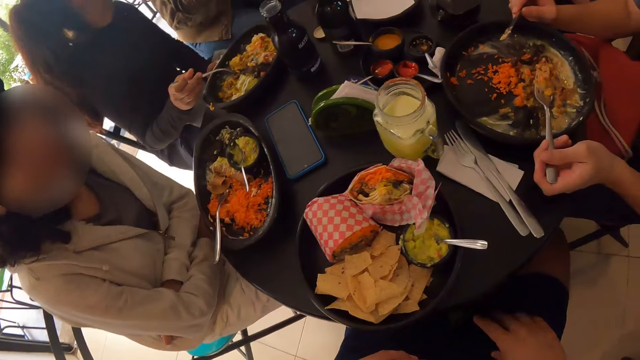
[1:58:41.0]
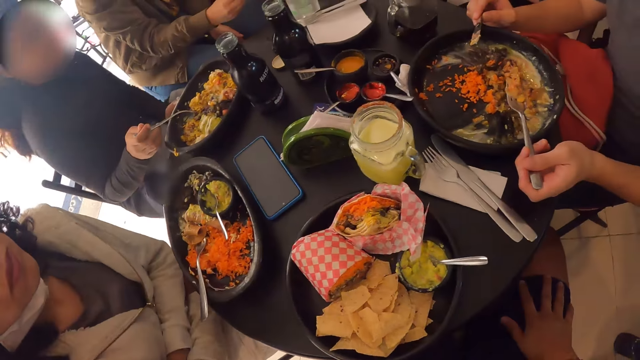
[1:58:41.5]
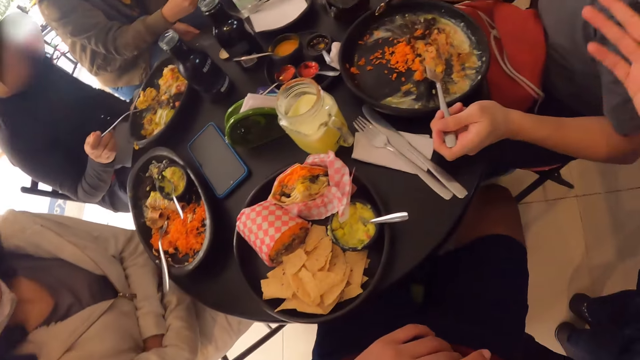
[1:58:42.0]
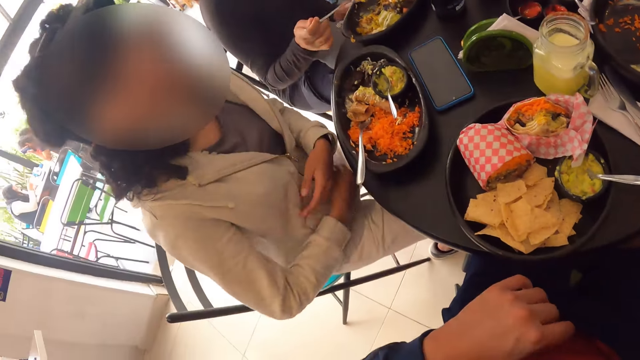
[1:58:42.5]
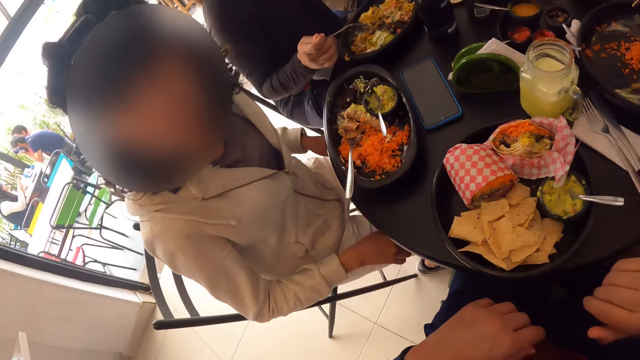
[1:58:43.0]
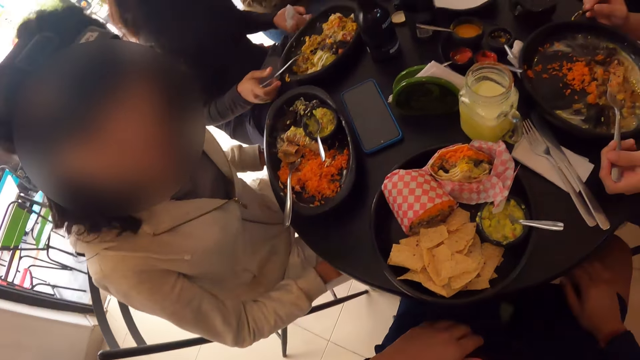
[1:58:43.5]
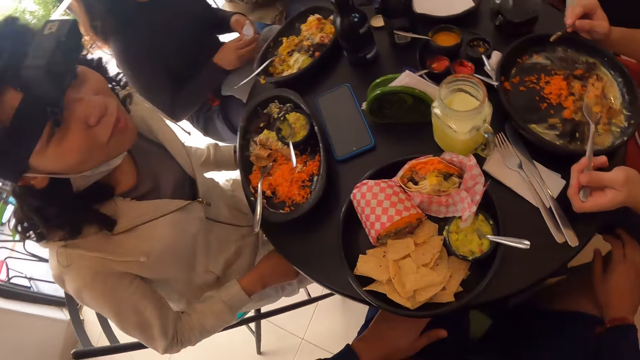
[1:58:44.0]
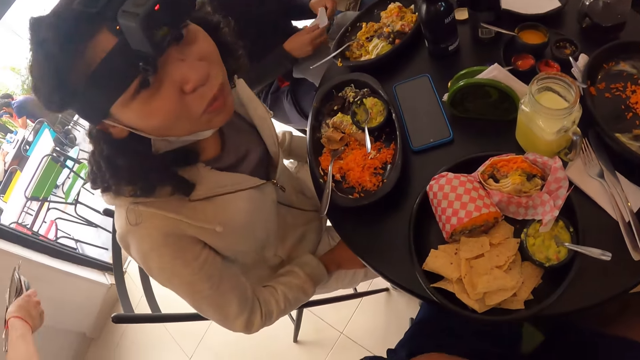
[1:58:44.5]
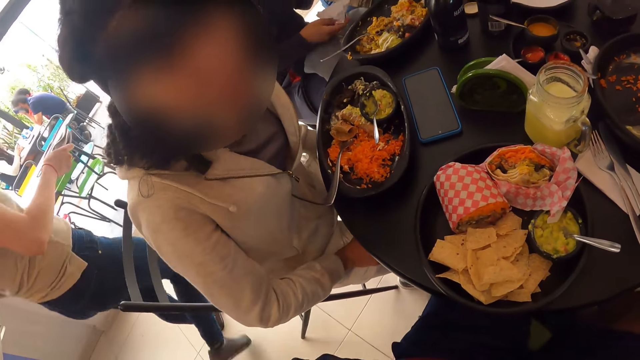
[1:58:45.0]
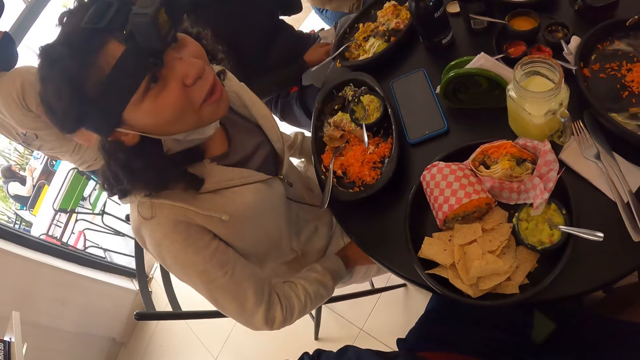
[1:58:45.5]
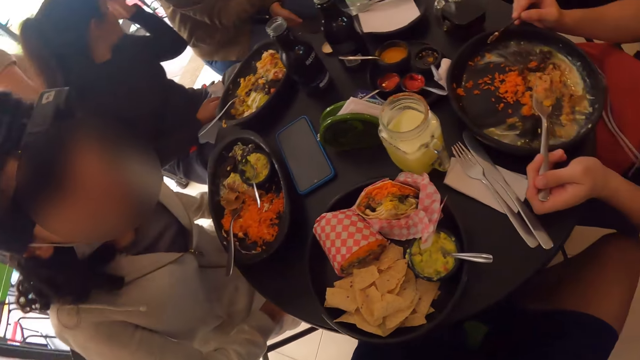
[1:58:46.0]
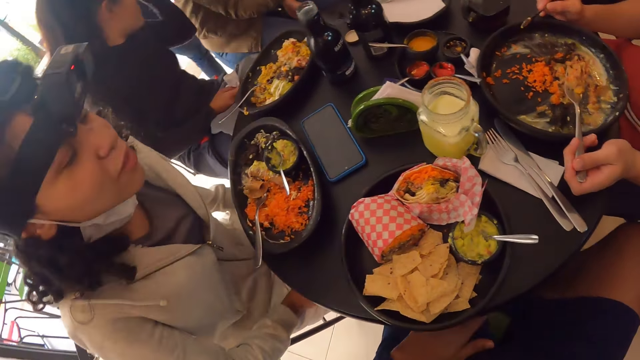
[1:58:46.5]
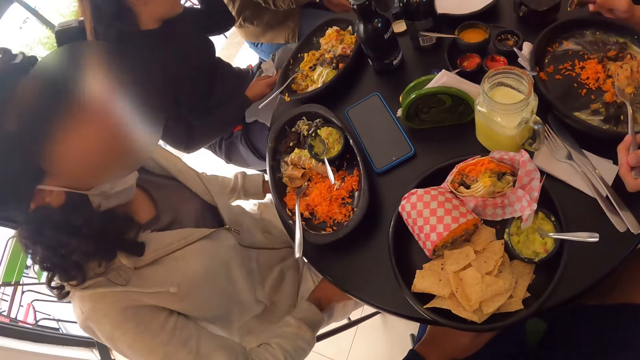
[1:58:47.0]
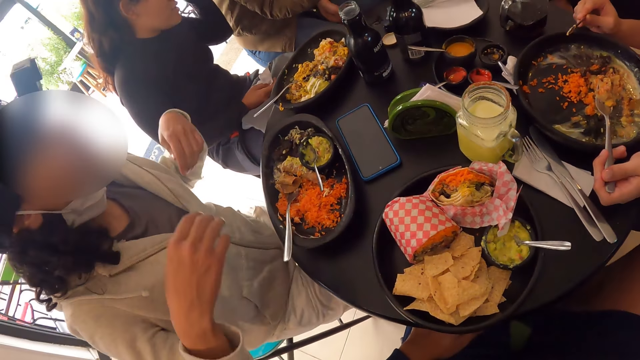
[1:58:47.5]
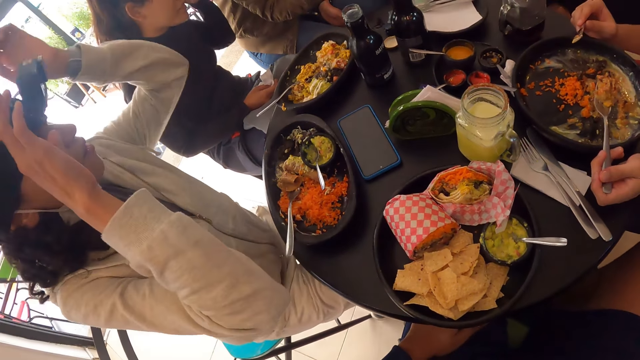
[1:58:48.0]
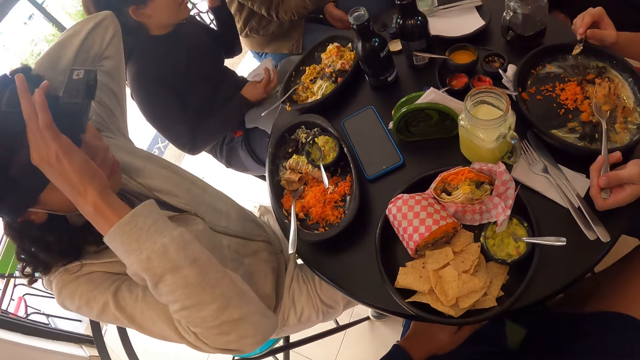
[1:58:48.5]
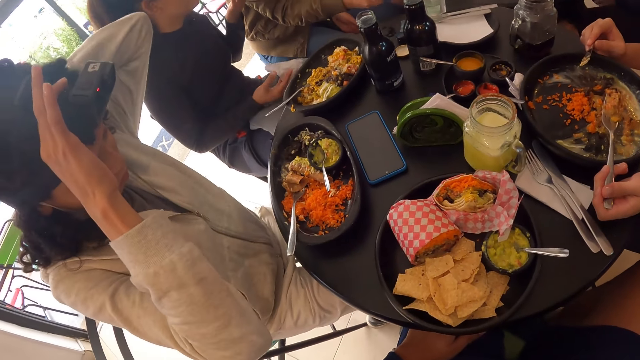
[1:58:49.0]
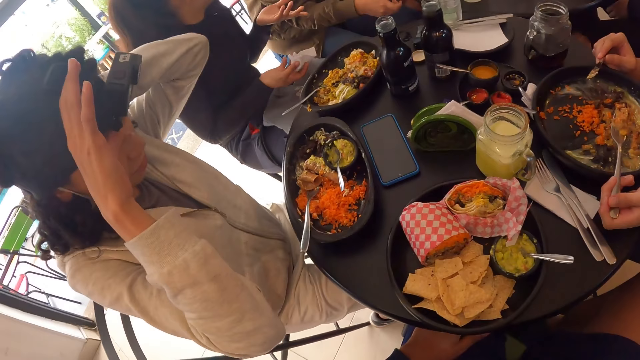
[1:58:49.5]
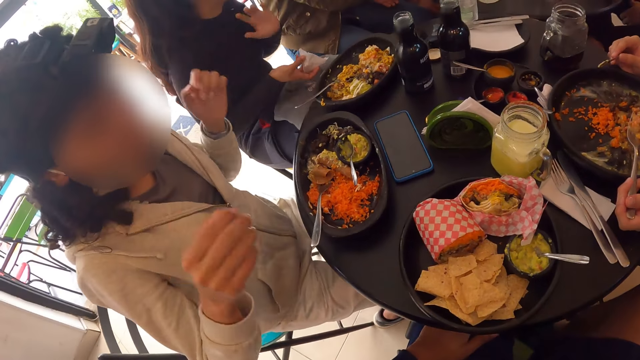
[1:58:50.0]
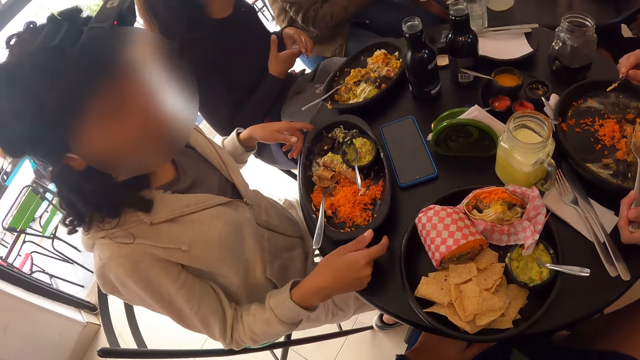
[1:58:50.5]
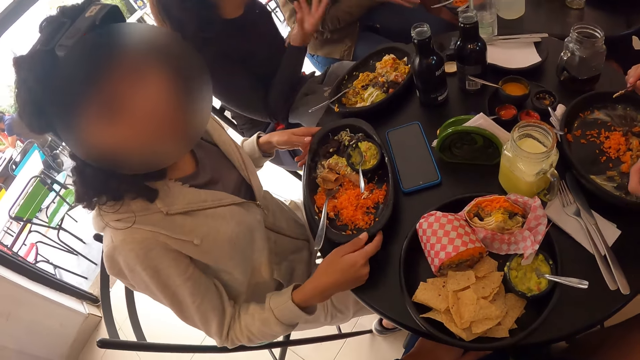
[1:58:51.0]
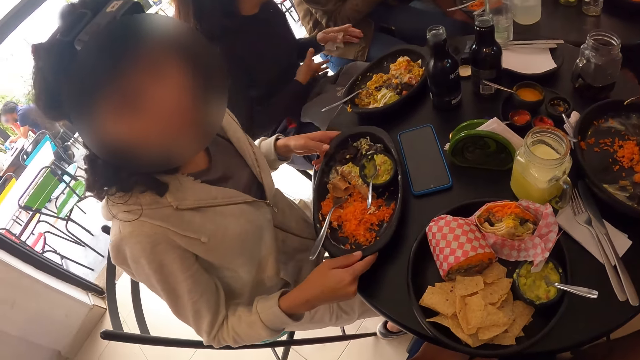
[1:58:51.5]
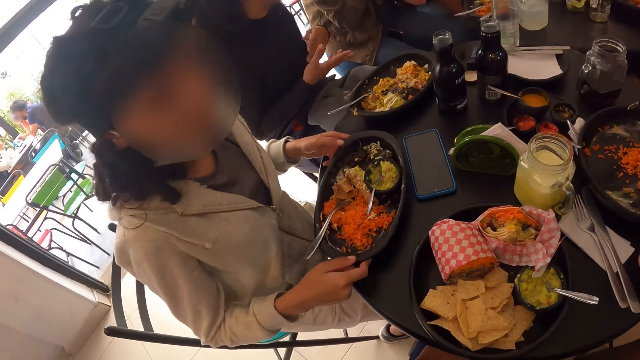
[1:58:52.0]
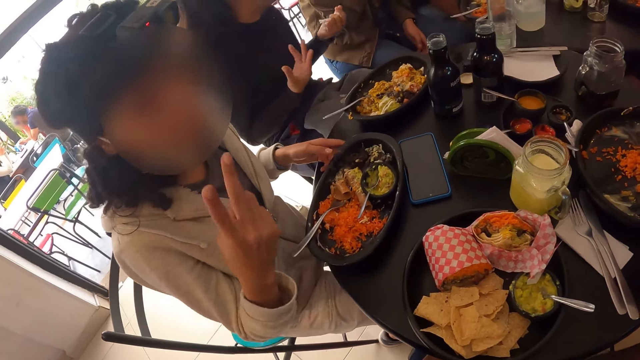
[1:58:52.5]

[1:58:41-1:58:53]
The camera wearer interacts with a woman. The woman drops the fork in her right hand into the plate on the table. Another woman adjusts the camera band on her head with her hands. The other woman adjusts the plate of Chinese rice and salad on the table with her hands.

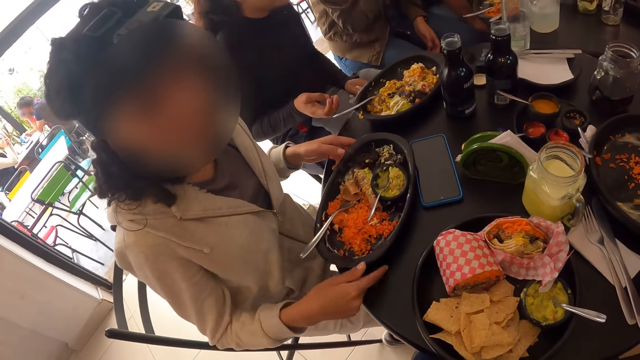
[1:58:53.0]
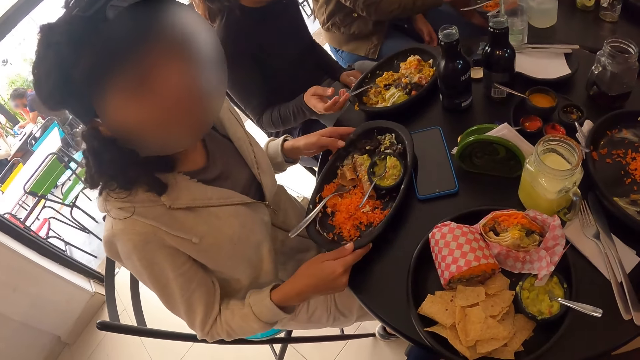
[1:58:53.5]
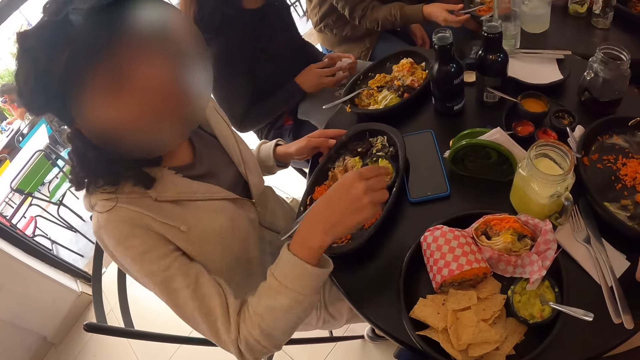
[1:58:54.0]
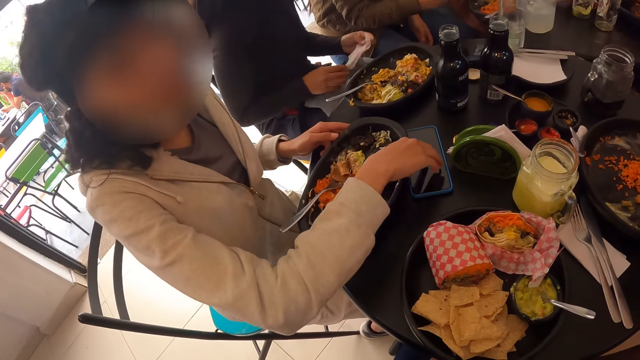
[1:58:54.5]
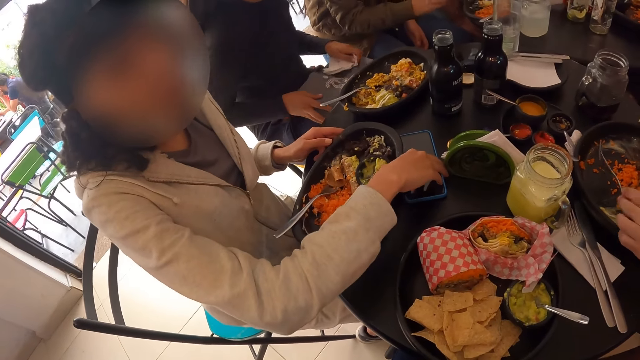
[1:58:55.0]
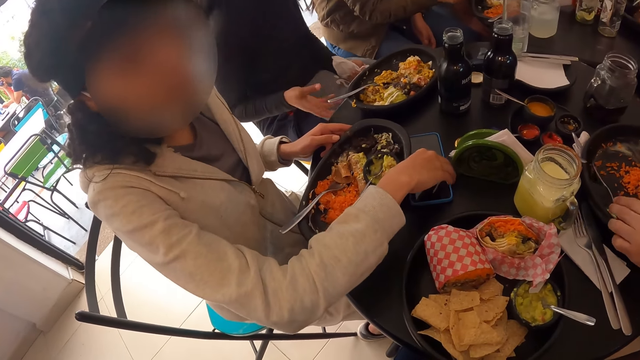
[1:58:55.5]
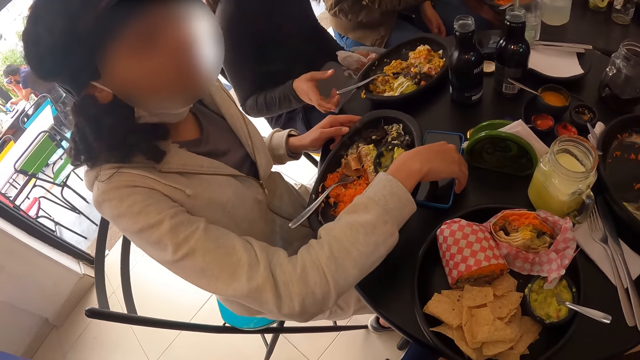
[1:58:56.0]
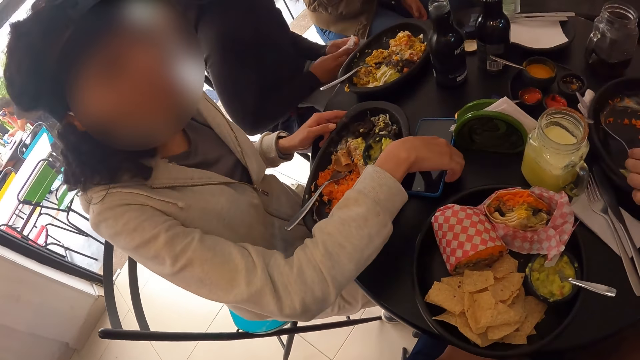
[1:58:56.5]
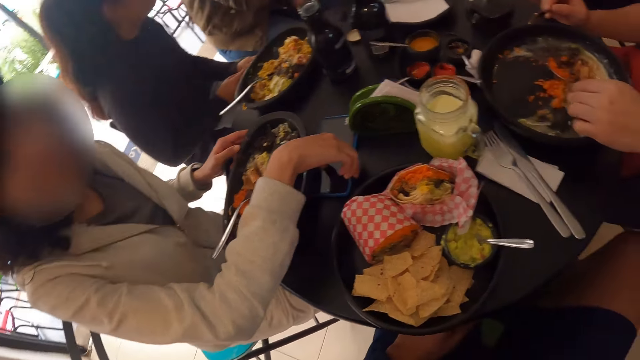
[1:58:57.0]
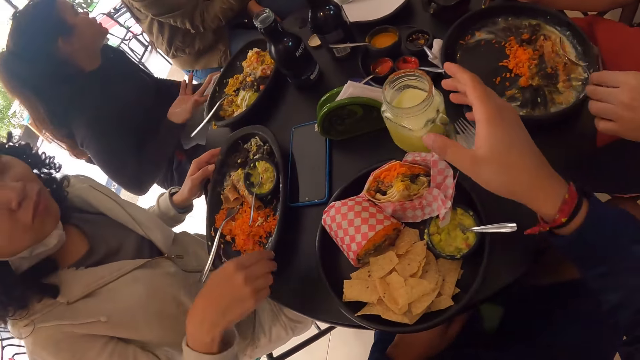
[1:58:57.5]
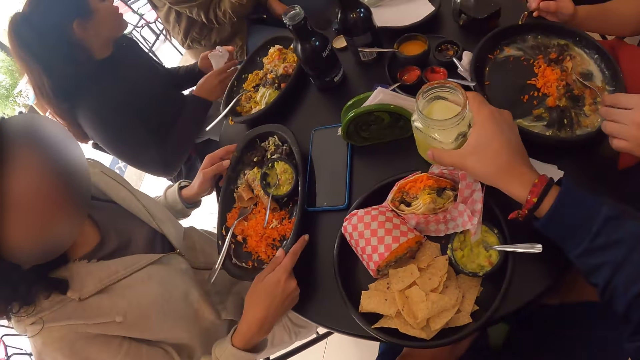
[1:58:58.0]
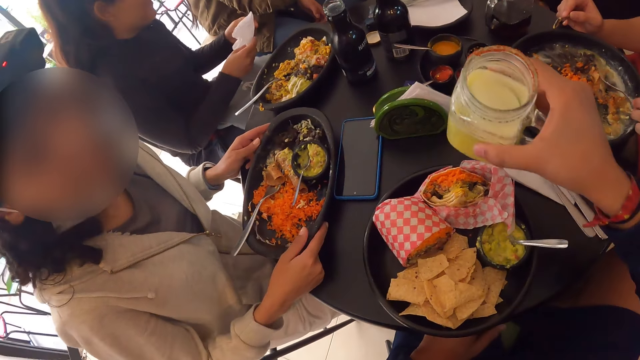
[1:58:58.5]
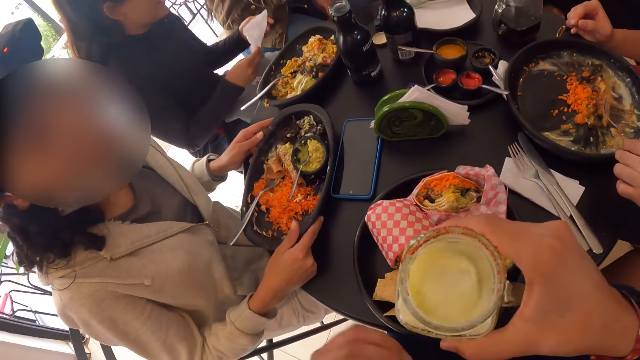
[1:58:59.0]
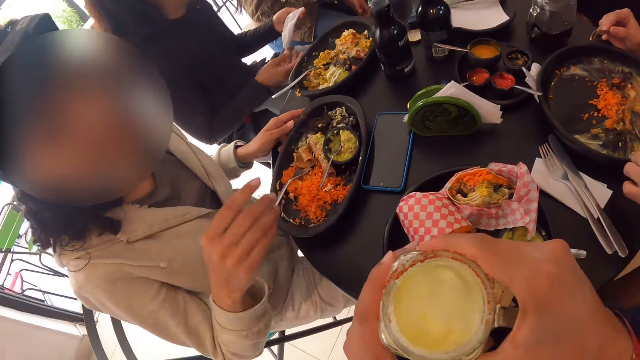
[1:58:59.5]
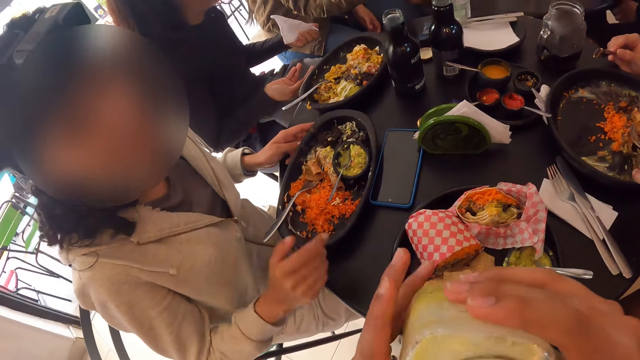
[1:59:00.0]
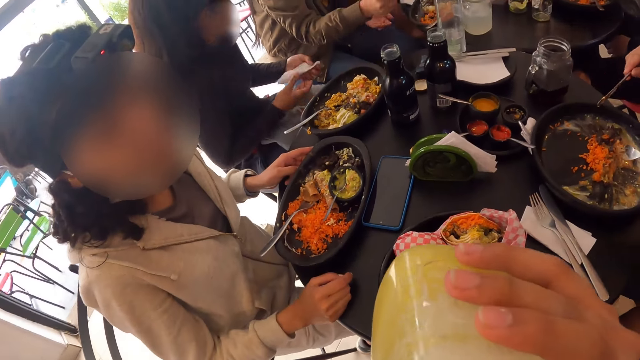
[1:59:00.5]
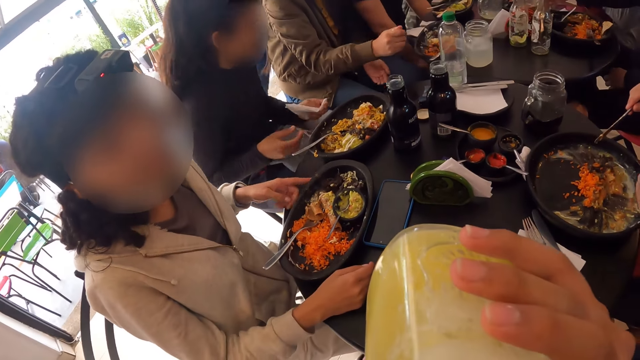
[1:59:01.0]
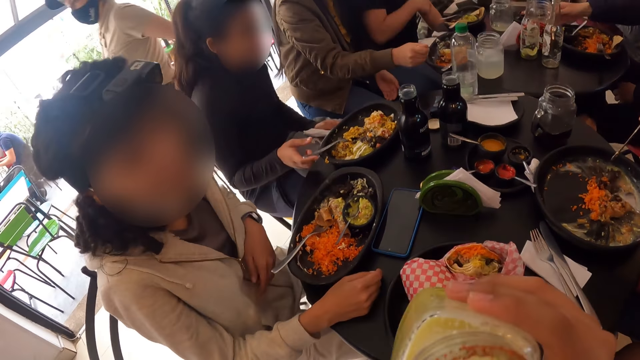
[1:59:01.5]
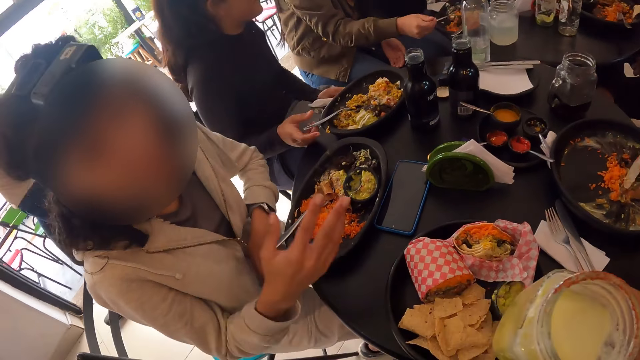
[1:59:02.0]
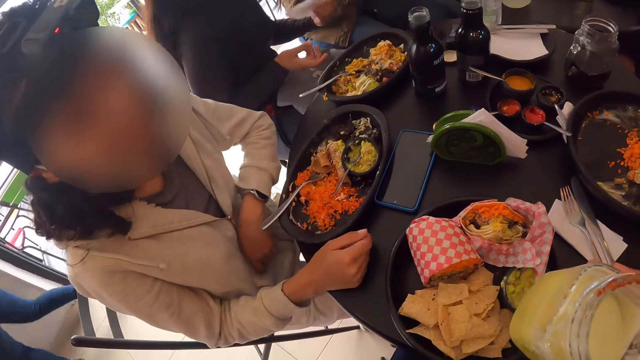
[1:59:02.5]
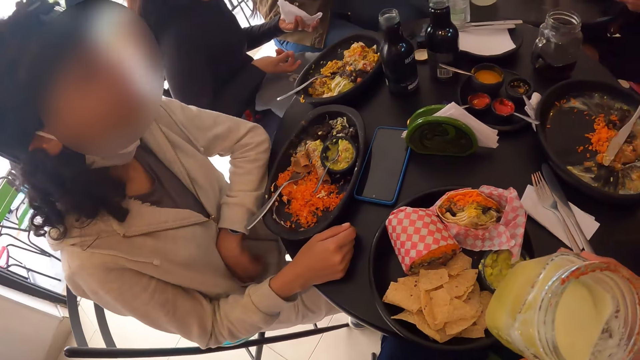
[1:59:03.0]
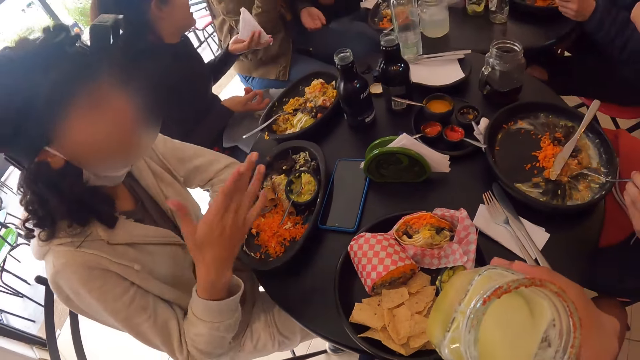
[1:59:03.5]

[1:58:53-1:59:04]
A woman touches the fork in the plate on the table with her right hand. Another woman adjusts a phone on the table with her right hand. The camera wearer picks up a cup of juice from the table with his right hand. He drinks from the cup of juice in his right hand. He looks around.
